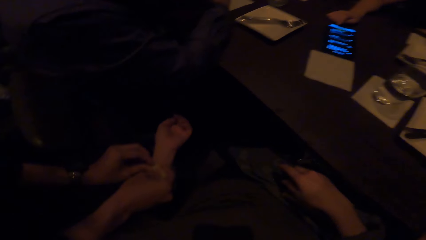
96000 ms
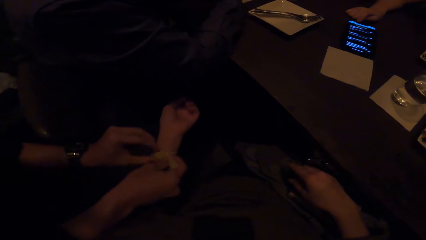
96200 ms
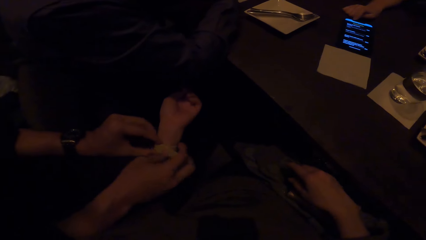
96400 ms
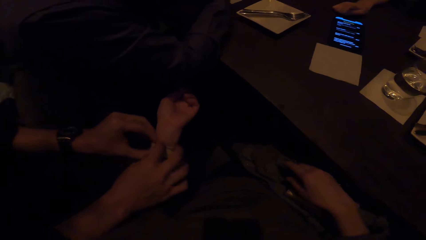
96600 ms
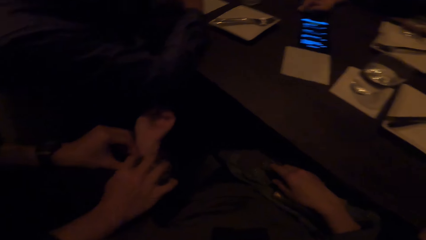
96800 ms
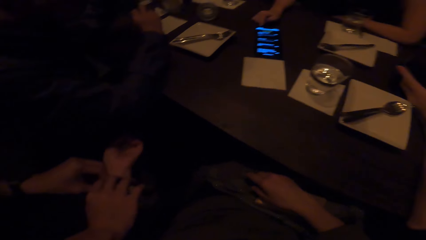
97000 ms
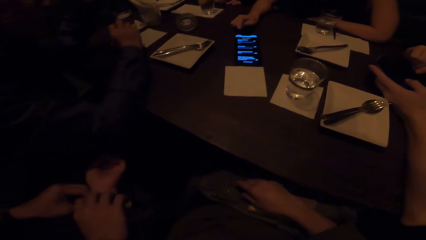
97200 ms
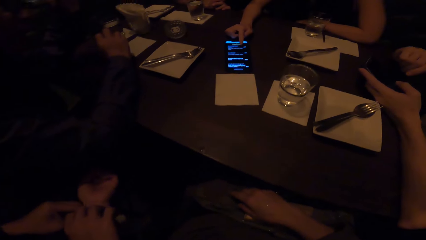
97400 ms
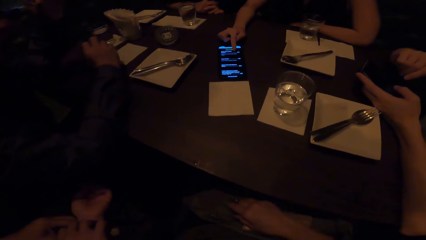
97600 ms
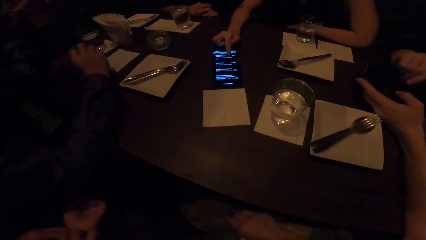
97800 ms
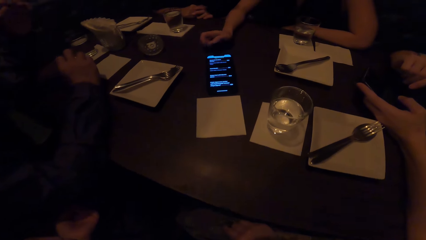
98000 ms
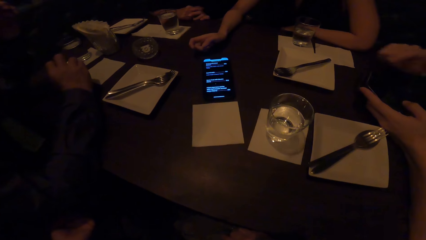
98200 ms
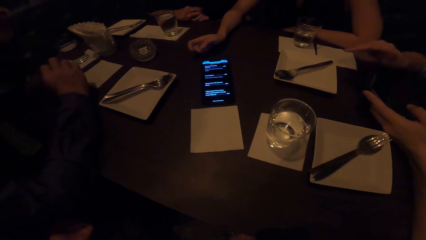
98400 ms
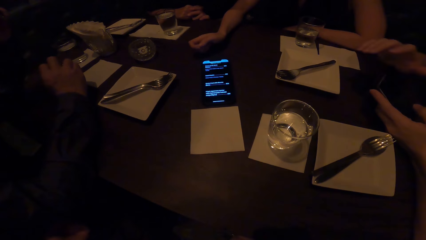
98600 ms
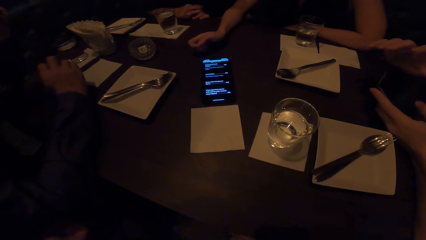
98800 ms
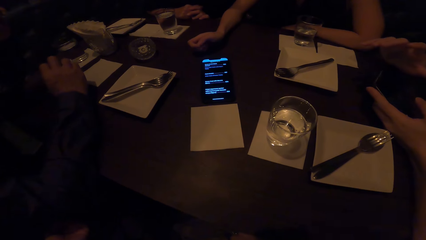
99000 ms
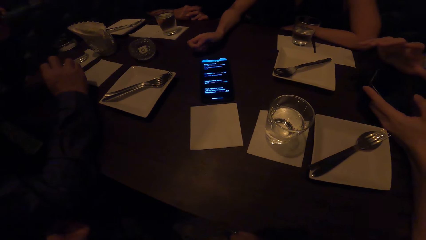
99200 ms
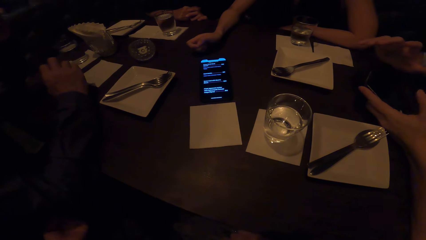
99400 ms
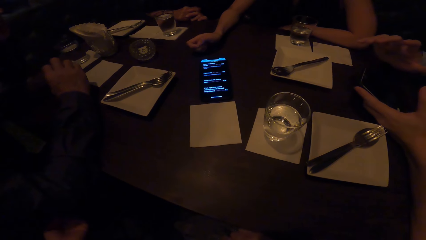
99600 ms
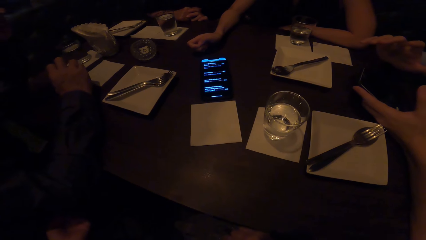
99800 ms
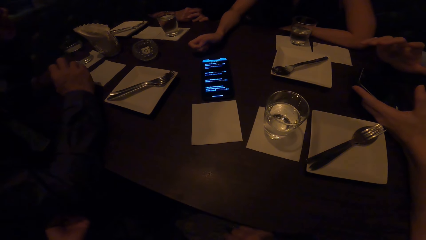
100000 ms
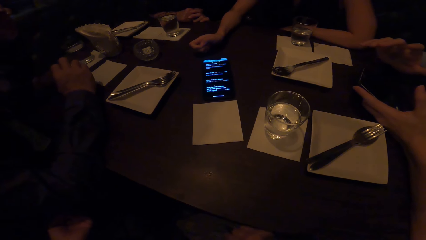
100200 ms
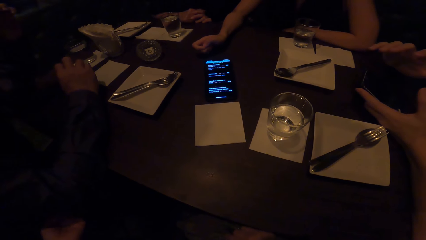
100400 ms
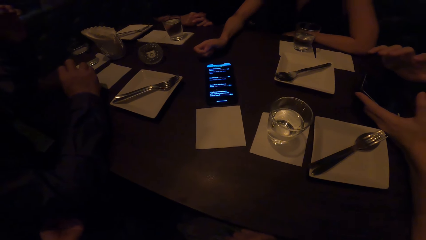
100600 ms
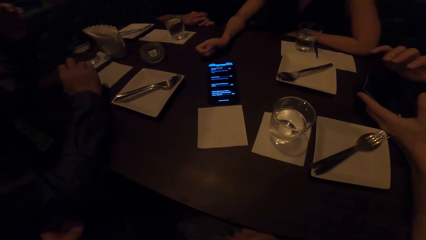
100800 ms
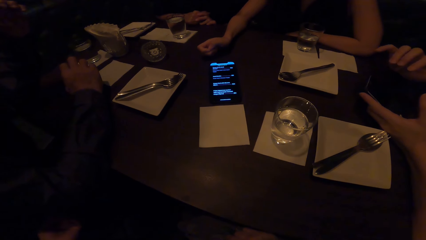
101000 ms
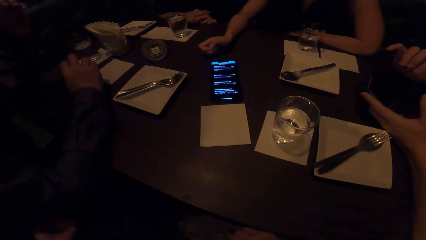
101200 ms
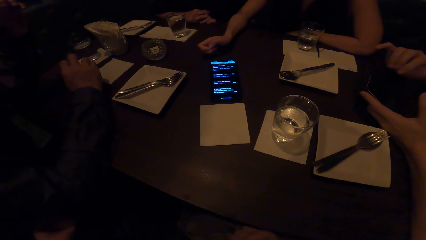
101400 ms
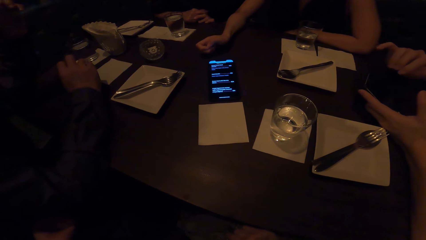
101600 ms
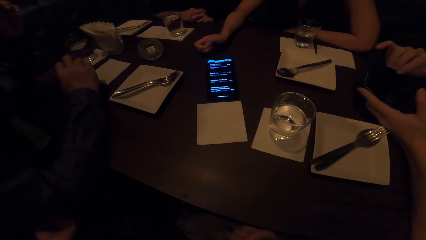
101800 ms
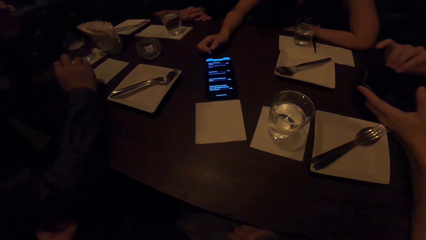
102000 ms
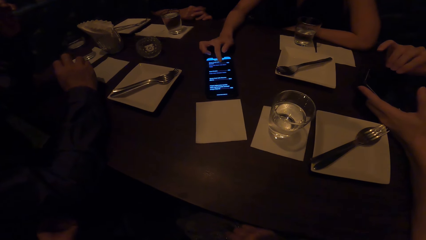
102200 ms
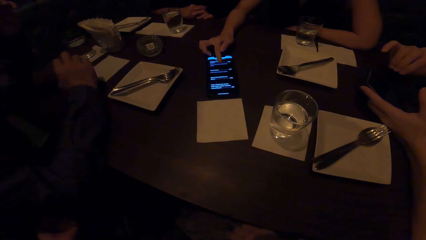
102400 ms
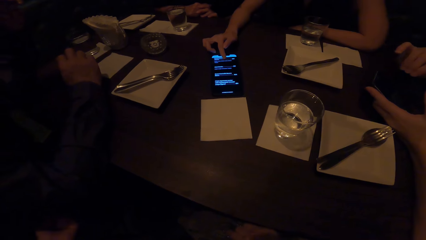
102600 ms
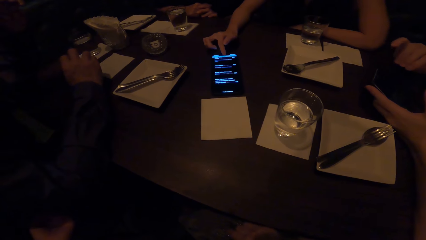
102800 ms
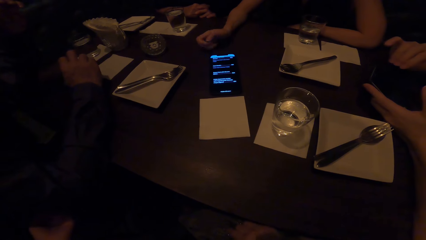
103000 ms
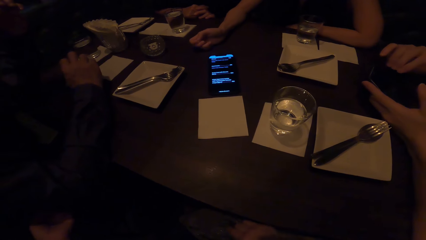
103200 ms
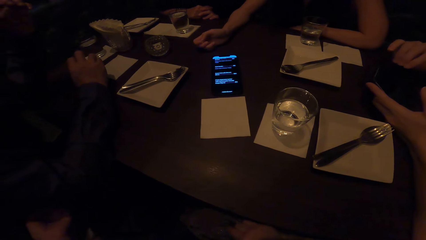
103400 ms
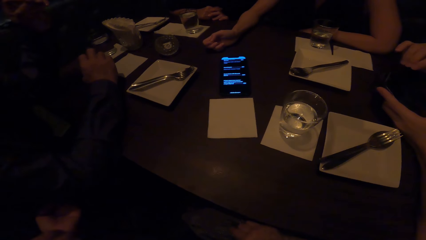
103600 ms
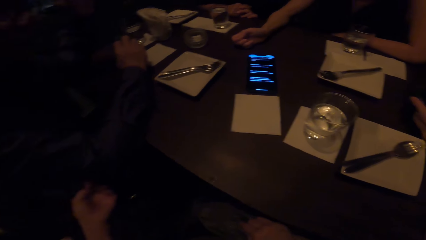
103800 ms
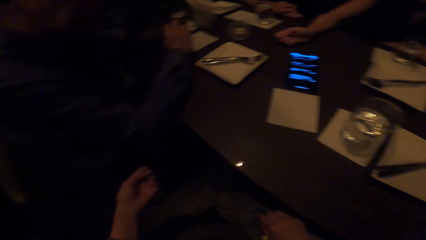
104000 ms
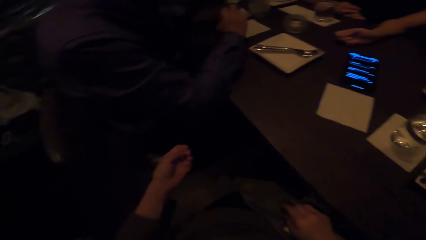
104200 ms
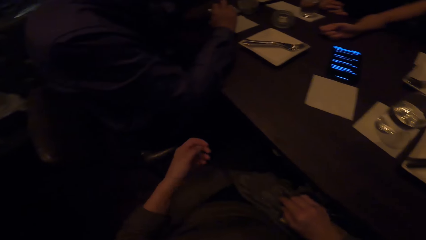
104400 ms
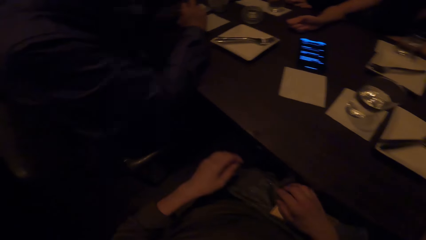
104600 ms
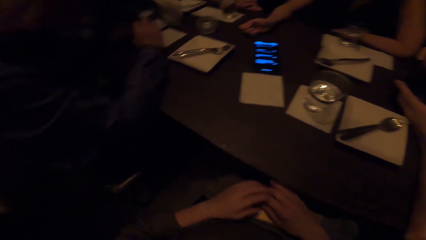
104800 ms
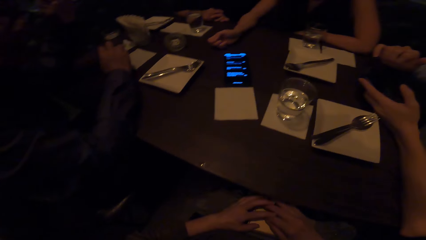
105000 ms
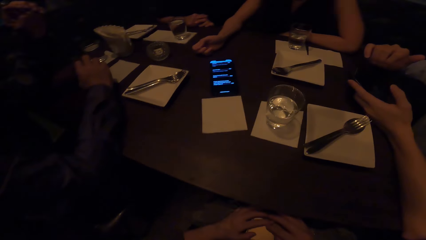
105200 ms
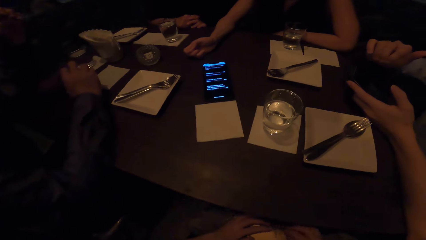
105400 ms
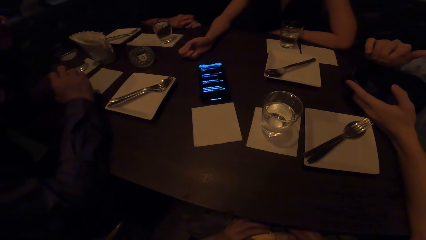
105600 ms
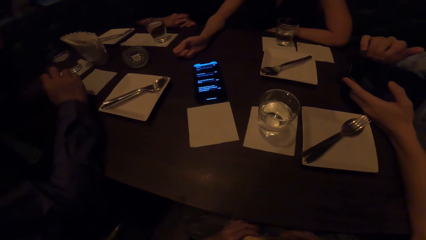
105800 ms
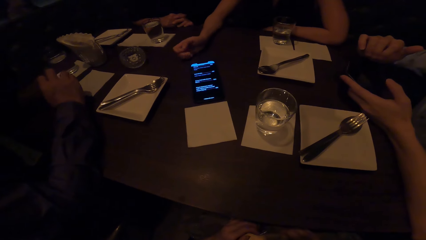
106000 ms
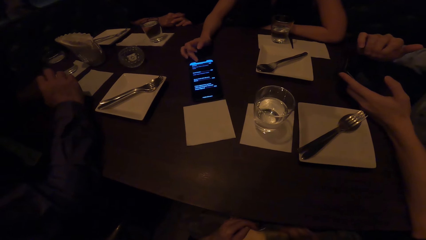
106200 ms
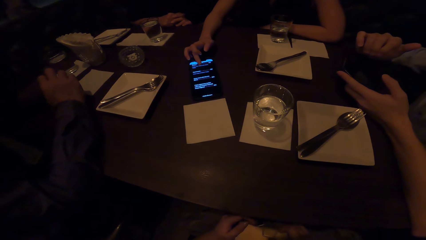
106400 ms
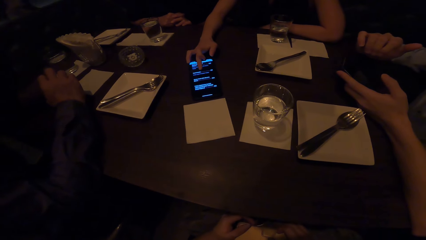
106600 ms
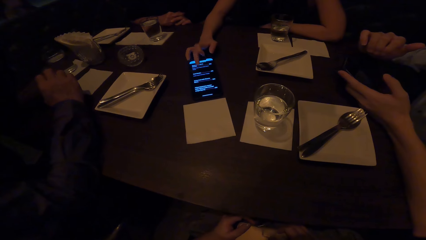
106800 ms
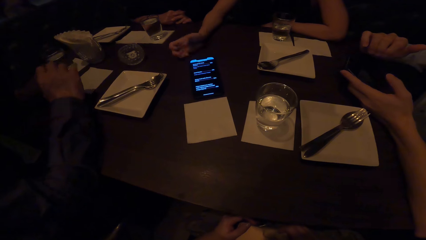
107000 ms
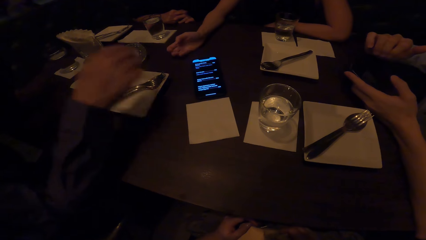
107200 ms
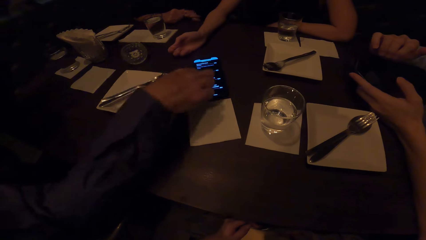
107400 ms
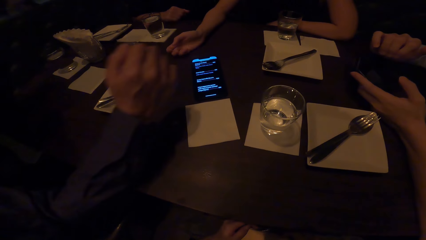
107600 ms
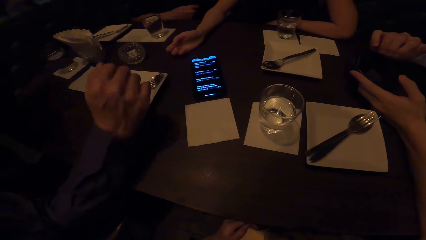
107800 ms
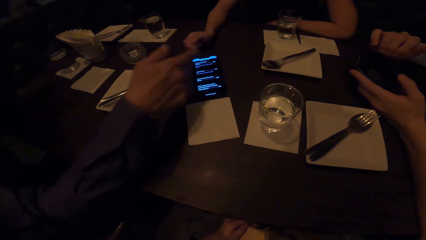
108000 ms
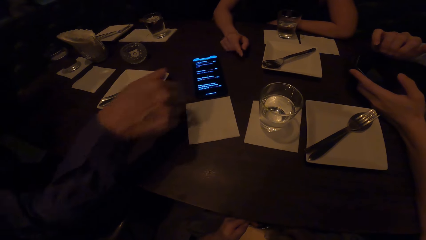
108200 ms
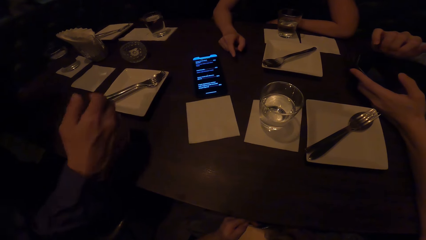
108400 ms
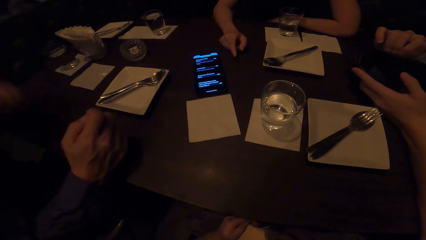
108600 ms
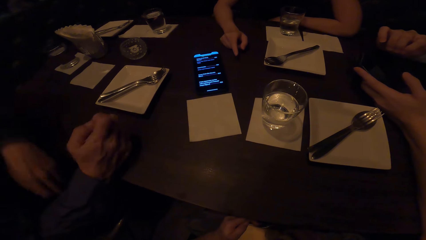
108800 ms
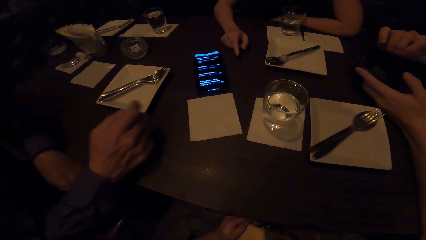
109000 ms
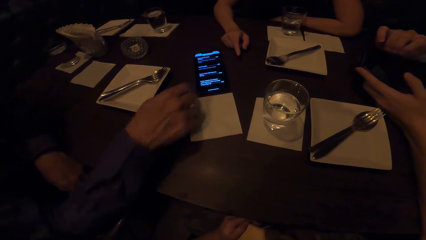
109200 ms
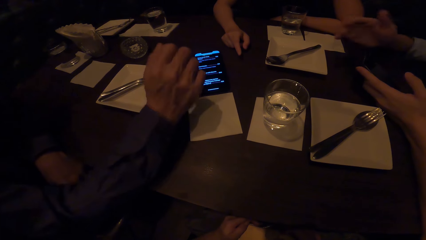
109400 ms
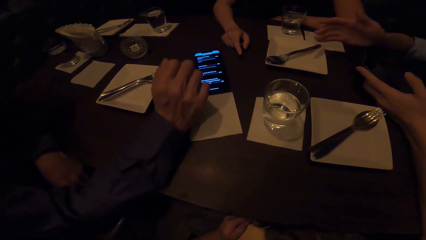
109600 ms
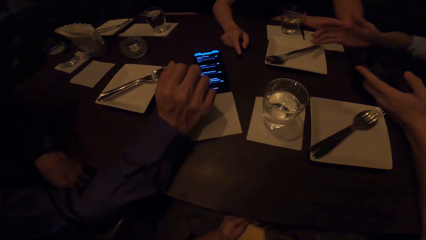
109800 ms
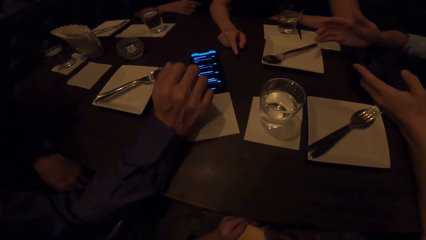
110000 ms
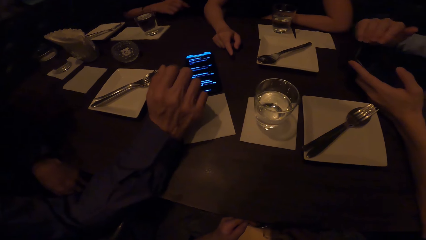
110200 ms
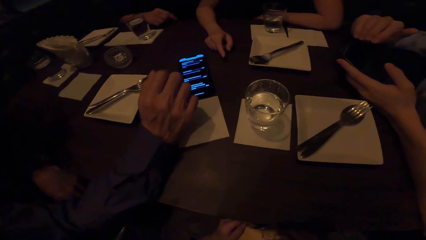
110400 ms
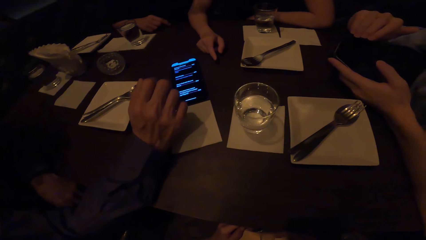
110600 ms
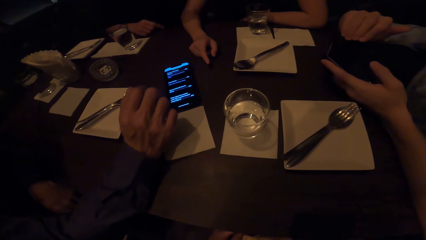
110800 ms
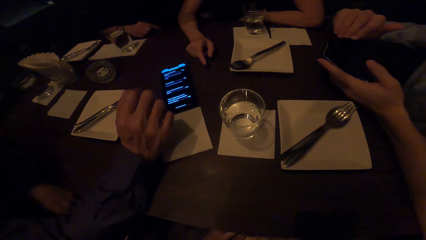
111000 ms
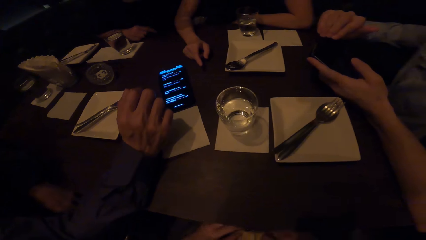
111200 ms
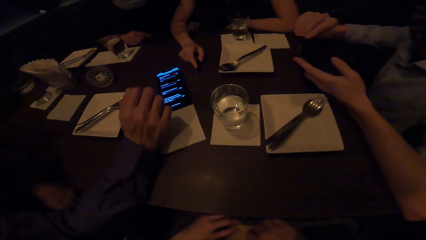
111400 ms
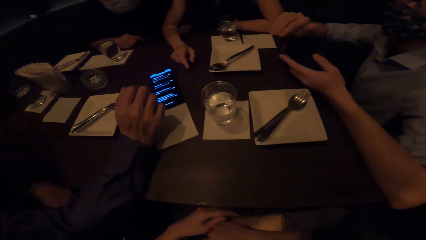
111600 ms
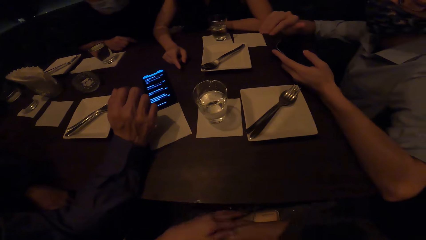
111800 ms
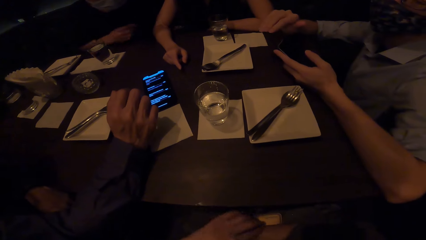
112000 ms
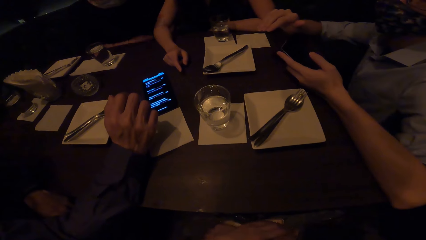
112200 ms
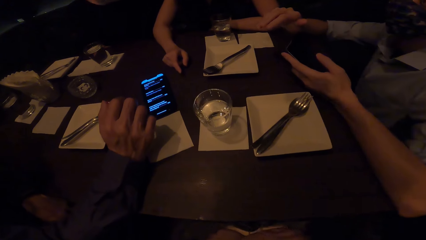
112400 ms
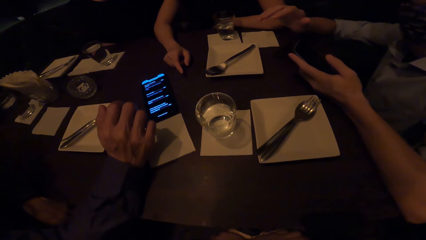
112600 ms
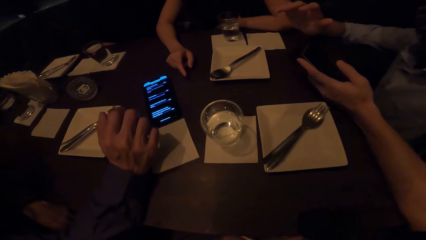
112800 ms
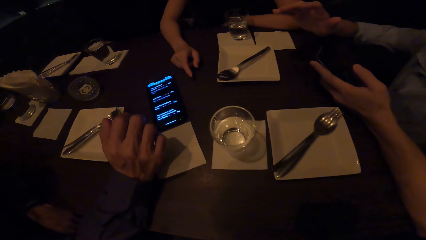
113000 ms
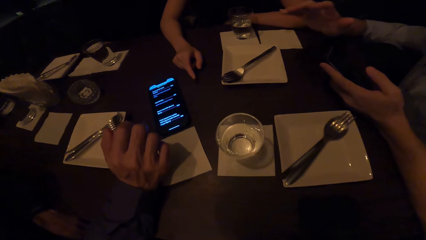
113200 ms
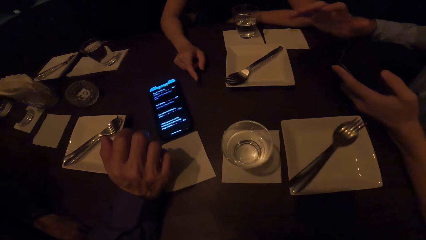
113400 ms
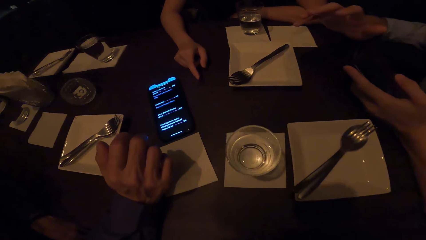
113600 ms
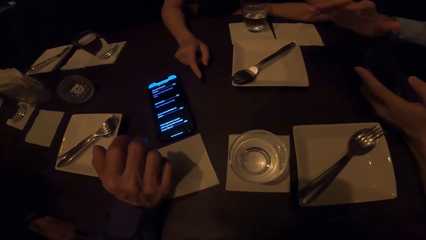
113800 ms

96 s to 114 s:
A woman operates the phone. A man removes the camera wearer's wrist watch. He does so again. Another man points at the phone and shakes his hand. The woman operates the phone. The camera wearer places his hand on the lap. The woman operates the phone. Another man moves his hand on the phone. The camera wearer looks around the table.
